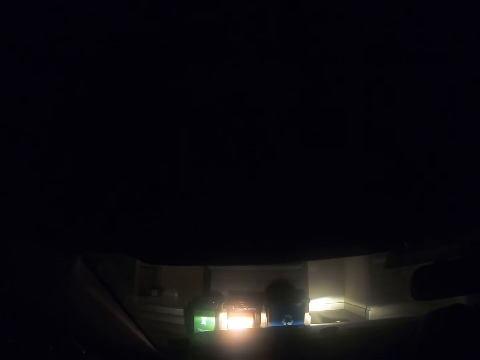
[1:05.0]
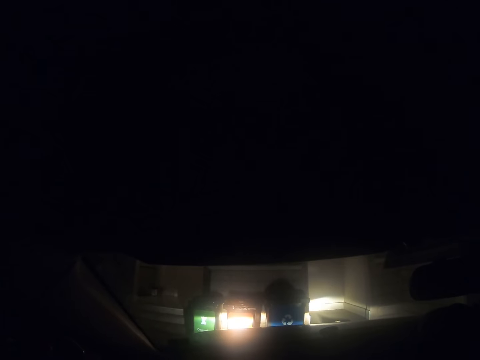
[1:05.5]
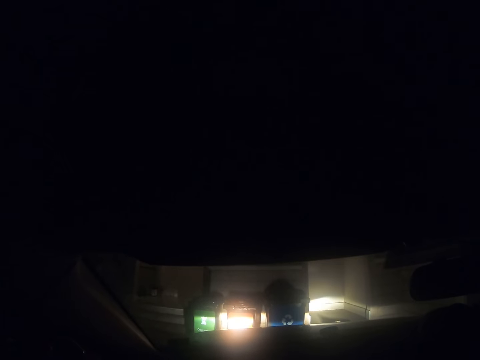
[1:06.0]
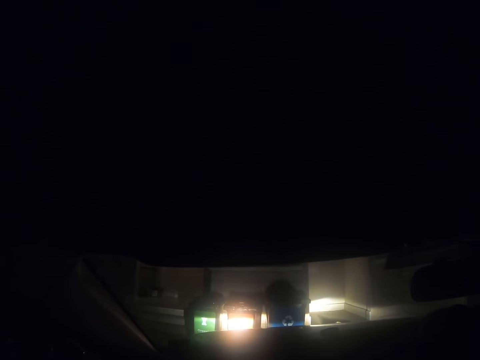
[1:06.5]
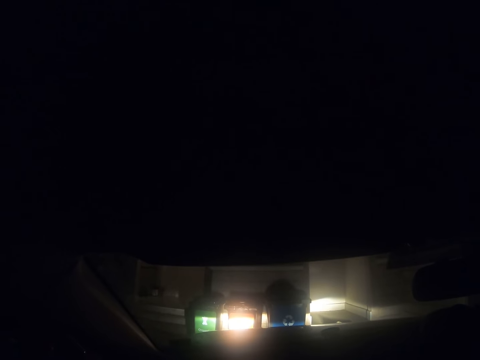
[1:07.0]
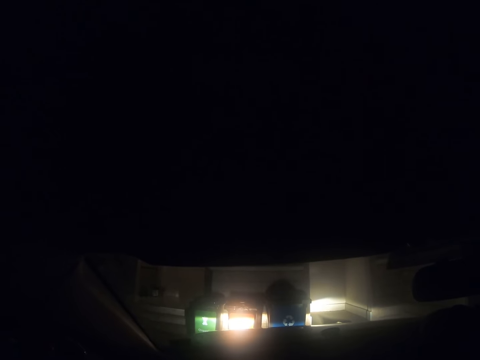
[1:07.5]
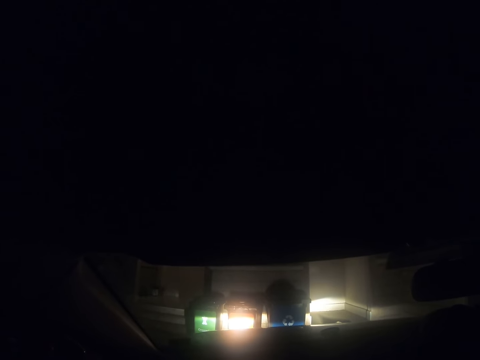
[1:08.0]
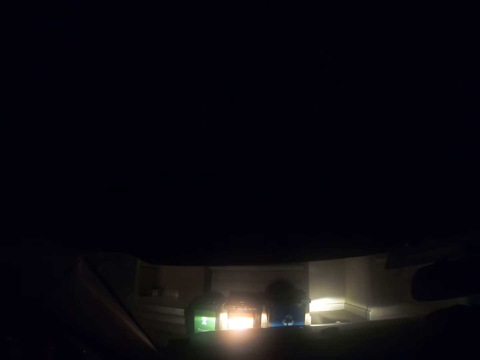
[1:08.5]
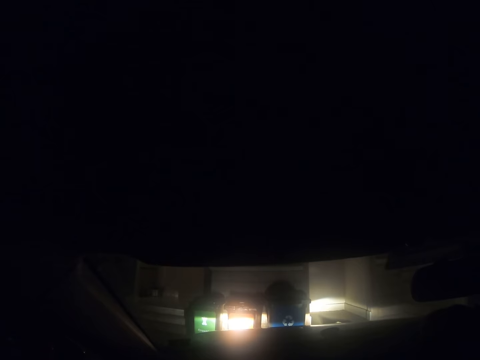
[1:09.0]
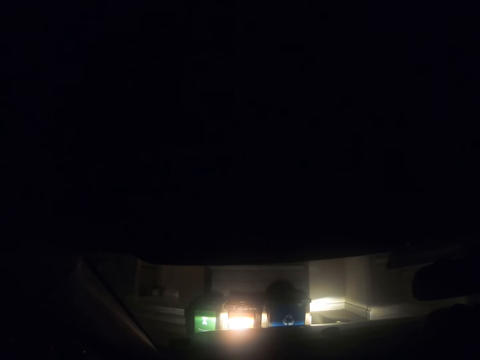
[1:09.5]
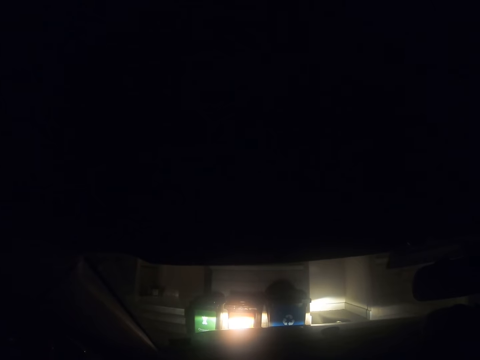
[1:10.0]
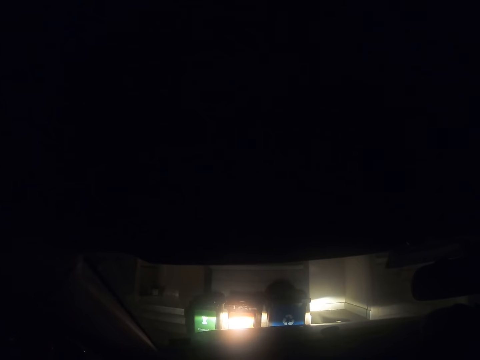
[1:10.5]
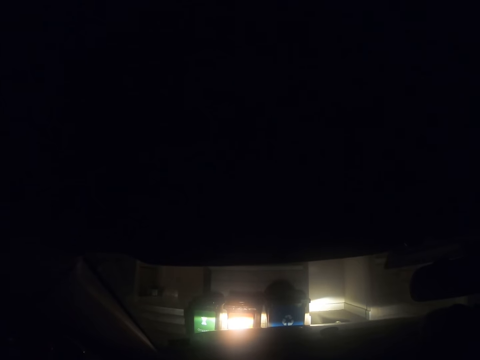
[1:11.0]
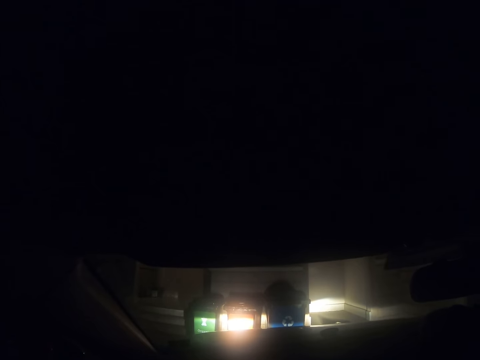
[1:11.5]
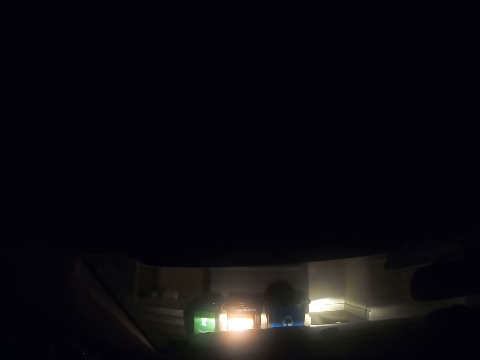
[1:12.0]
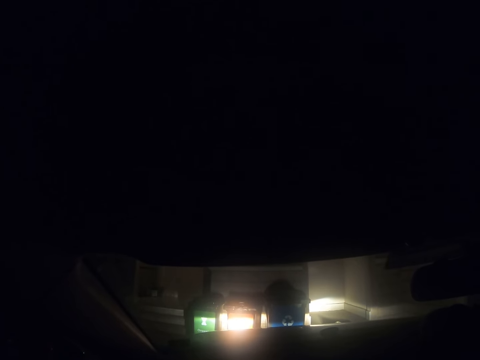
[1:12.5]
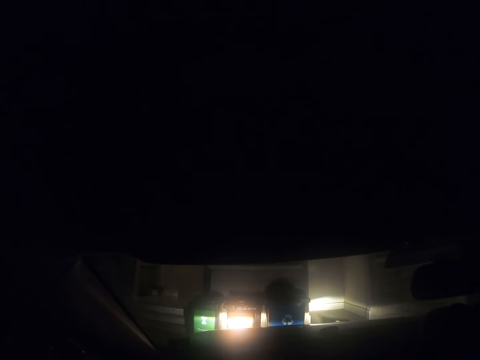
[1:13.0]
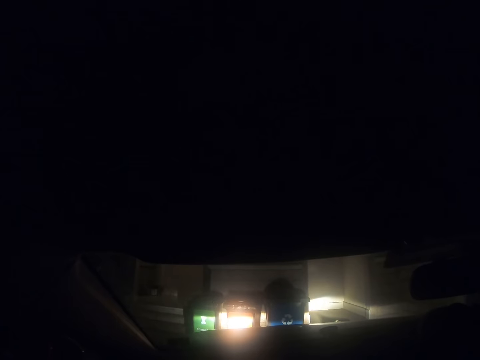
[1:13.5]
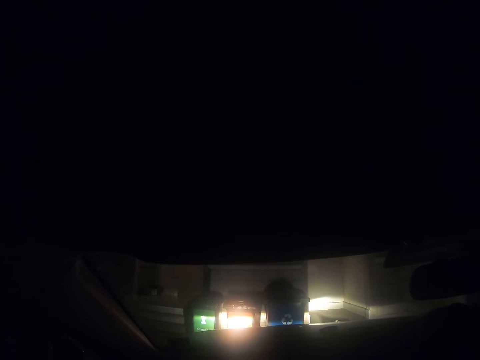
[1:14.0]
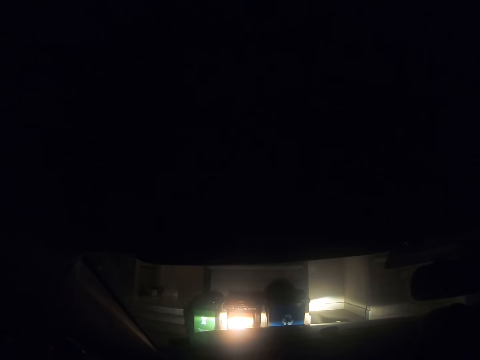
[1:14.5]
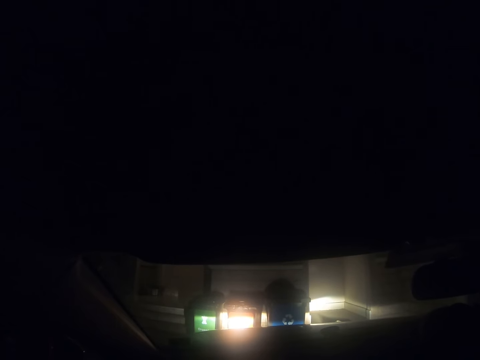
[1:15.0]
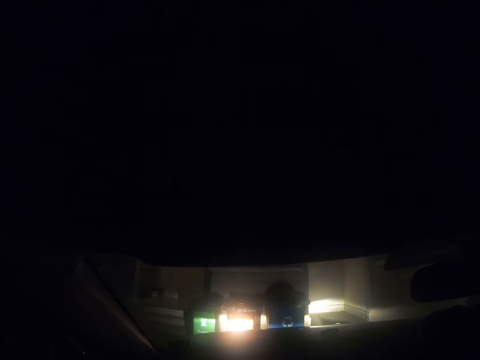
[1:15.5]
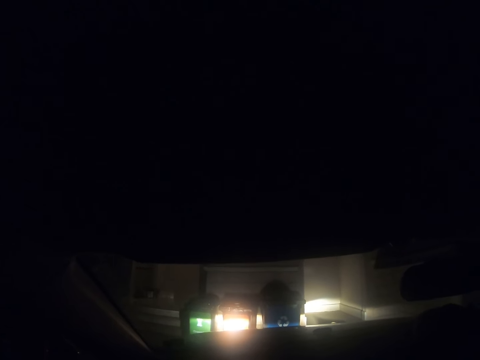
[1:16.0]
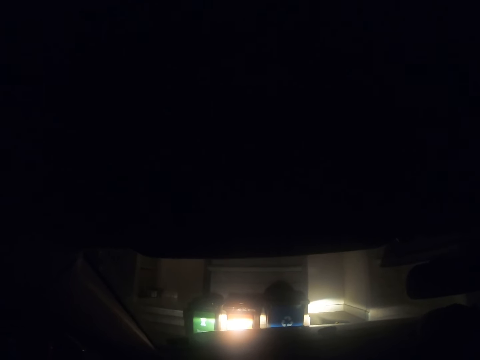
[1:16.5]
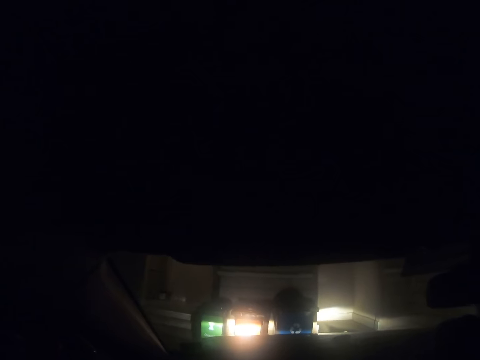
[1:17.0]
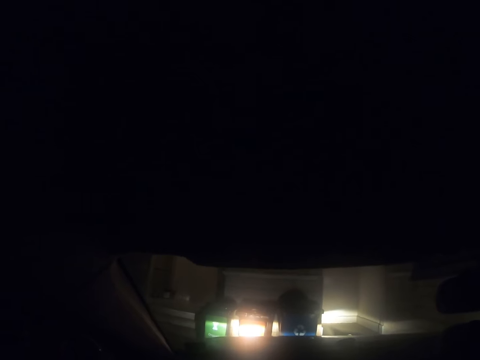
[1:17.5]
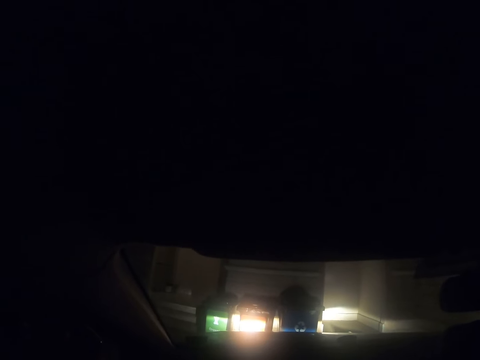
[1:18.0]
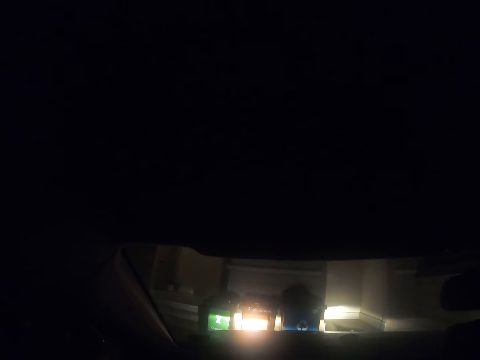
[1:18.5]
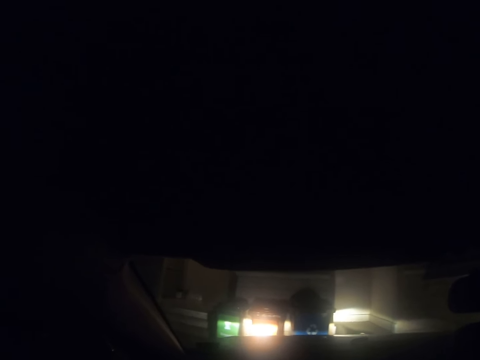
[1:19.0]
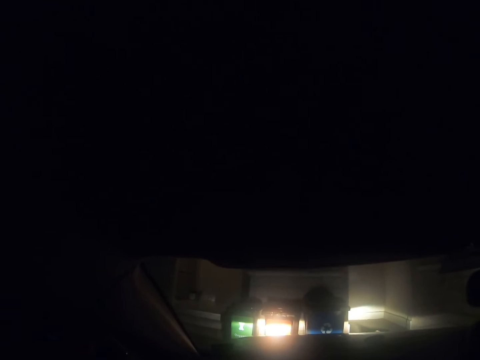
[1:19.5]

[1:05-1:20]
The camera wearer looks outside through the car windscreen.

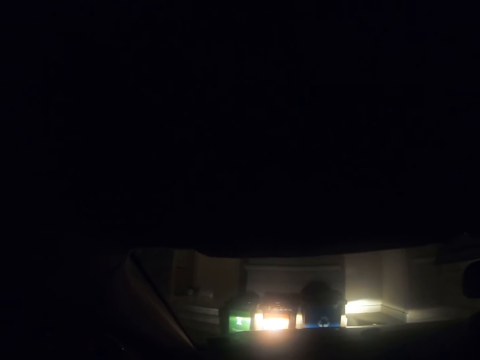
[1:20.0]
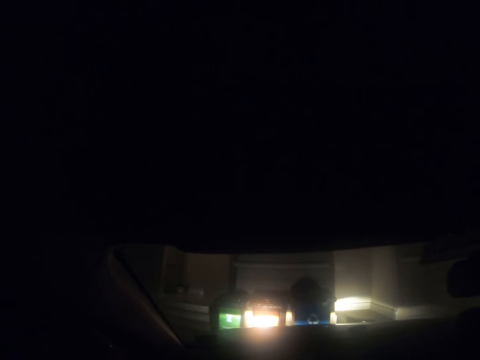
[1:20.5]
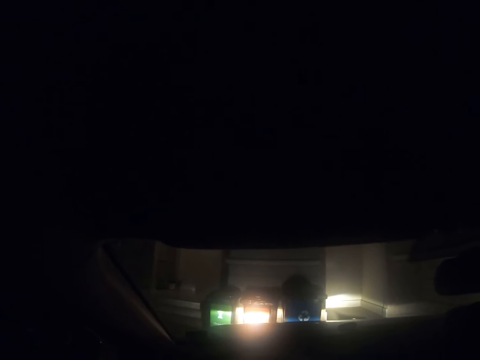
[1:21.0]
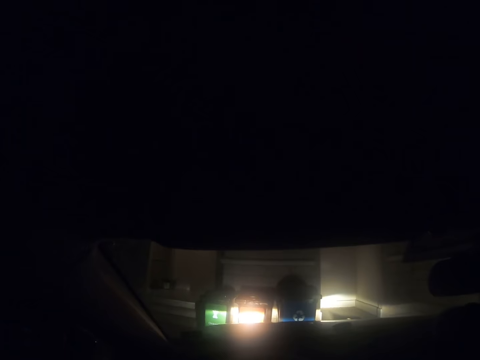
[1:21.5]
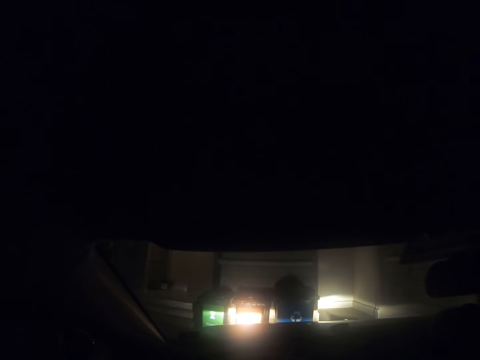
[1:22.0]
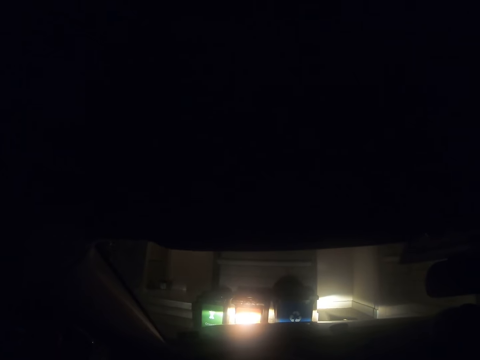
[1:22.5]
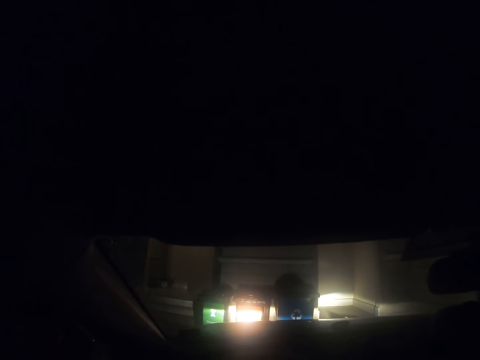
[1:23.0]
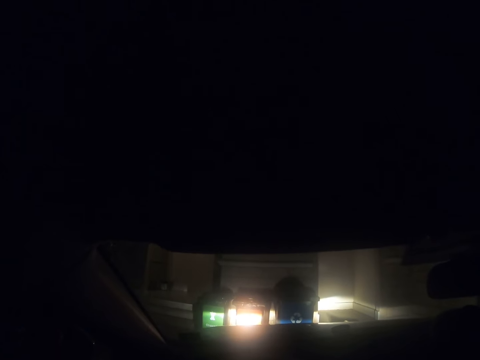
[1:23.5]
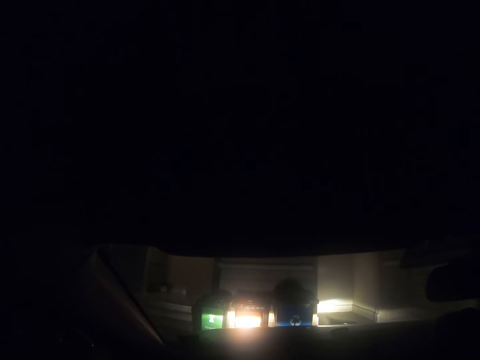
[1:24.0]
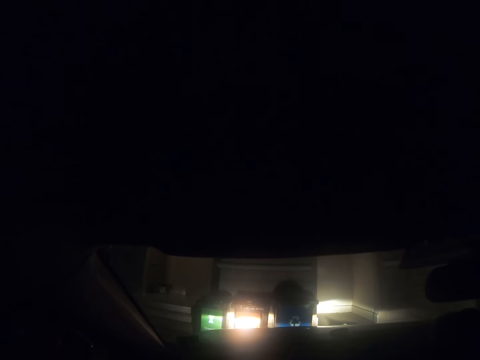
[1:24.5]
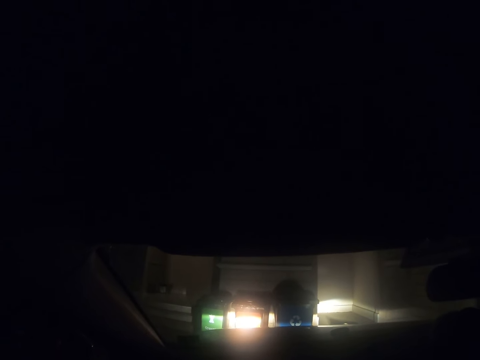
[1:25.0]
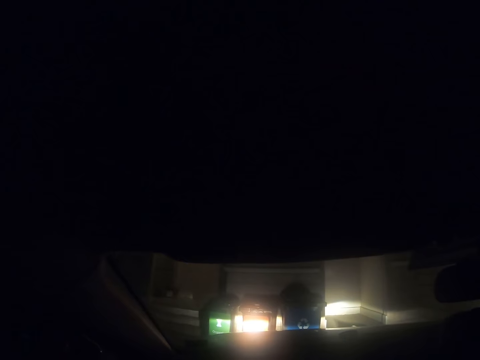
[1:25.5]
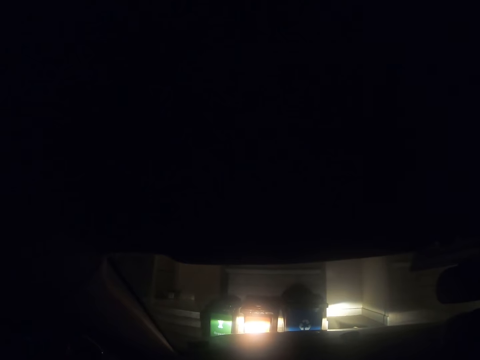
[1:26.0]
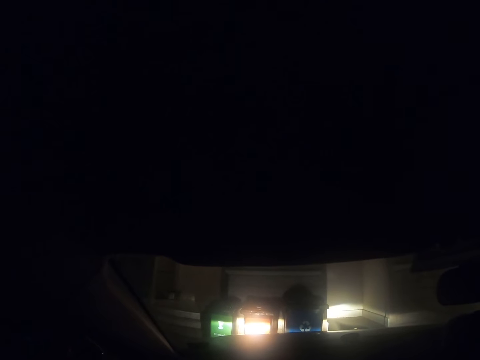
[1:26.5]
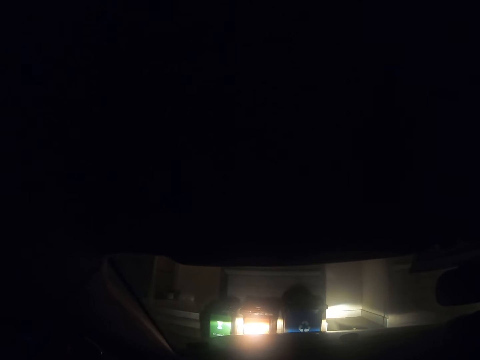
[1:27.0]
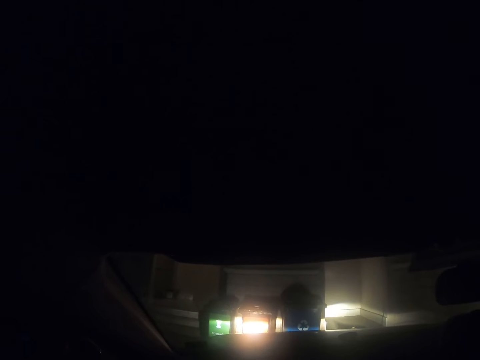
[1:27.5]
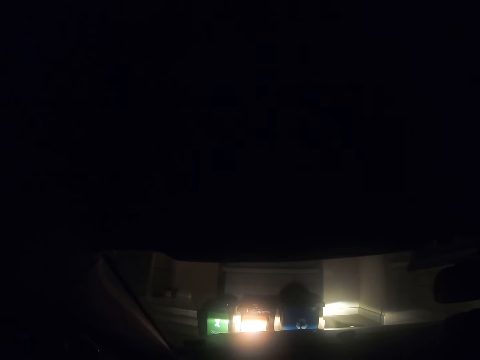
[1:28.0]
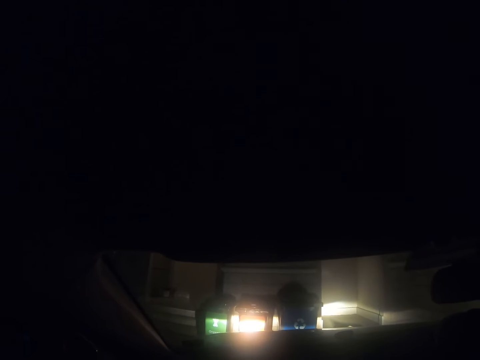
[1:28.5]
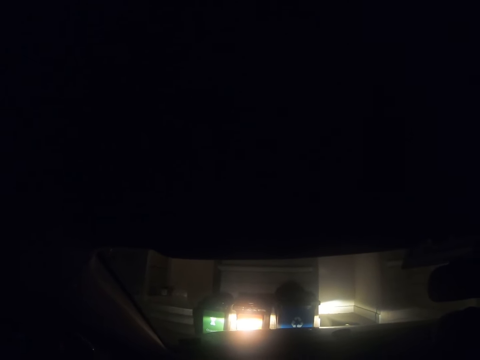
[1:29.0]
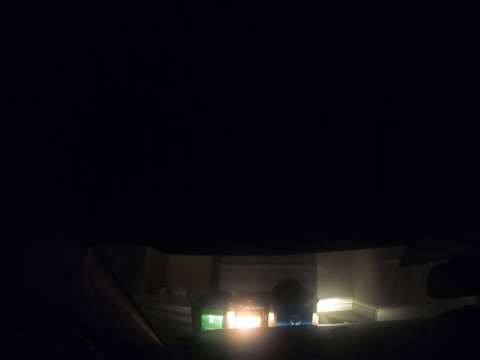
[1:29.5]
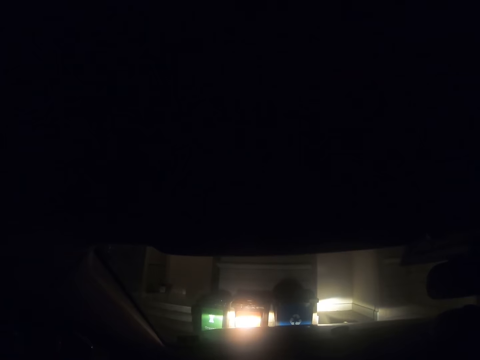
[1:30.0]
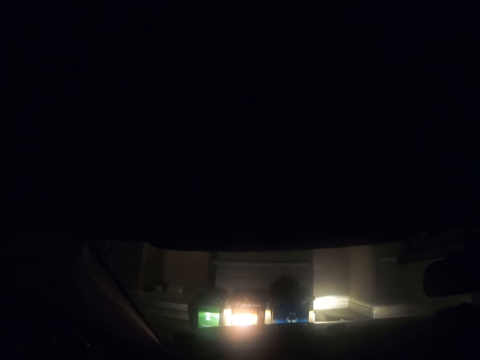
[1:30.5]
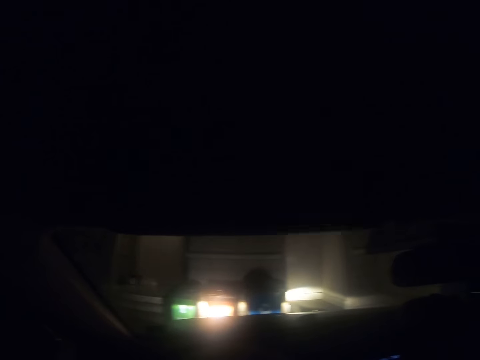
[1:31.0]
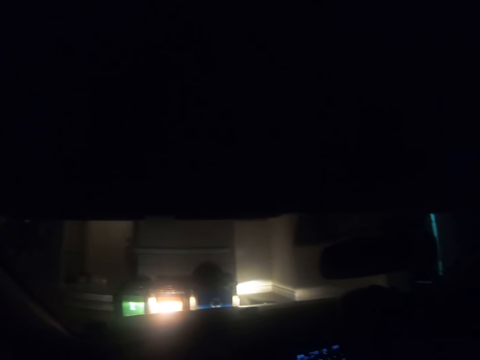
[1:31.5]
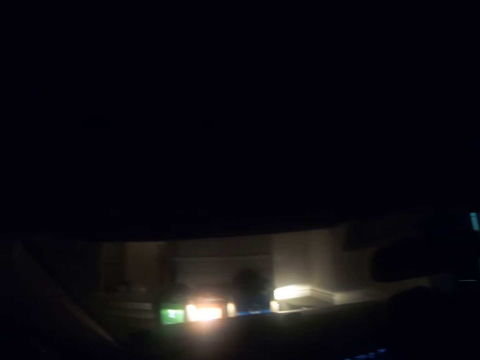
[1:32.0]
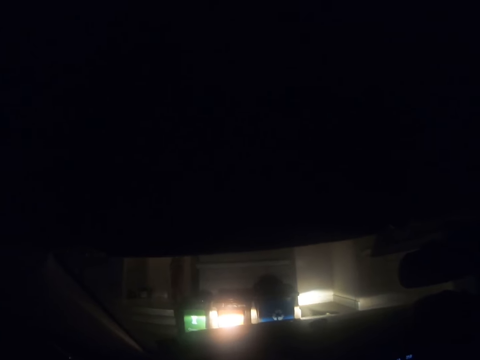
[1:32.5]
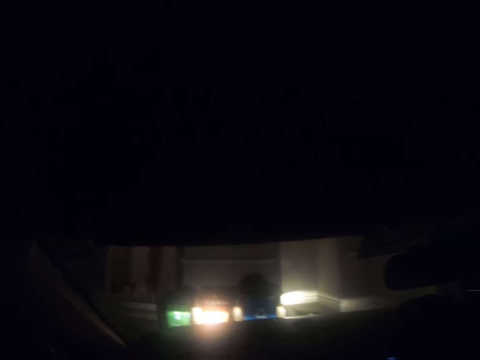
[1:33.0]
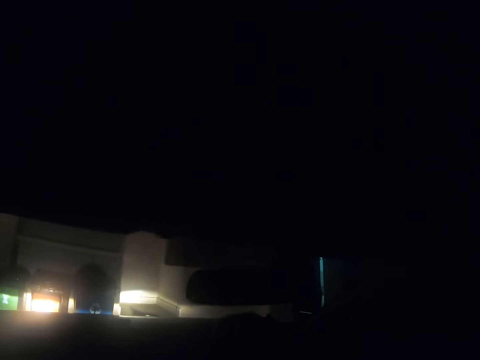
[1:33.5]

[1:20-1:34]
The camera wearer looks around through the car windscreen. A person walks out of the house.
